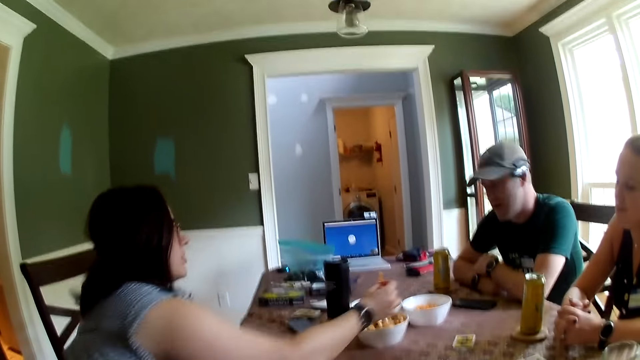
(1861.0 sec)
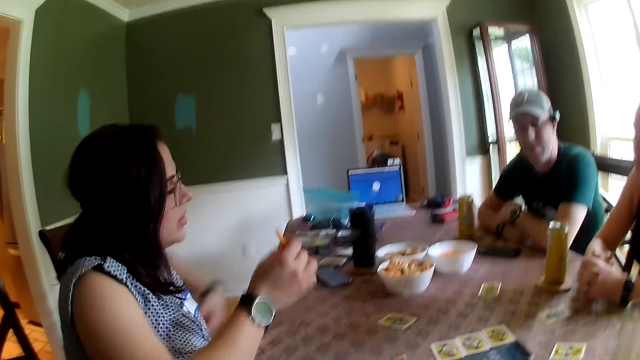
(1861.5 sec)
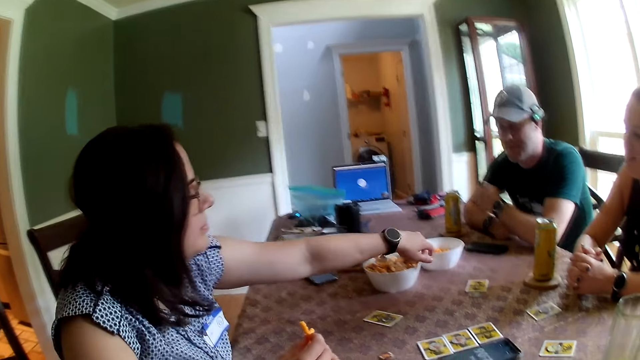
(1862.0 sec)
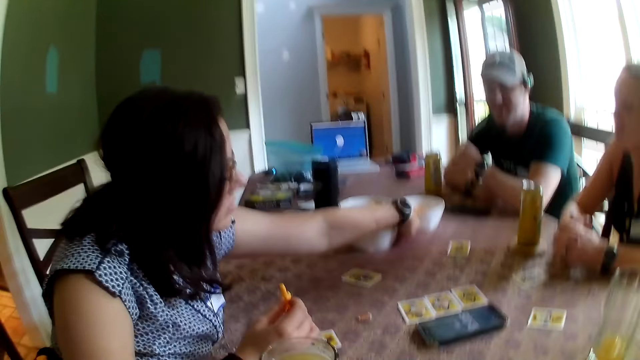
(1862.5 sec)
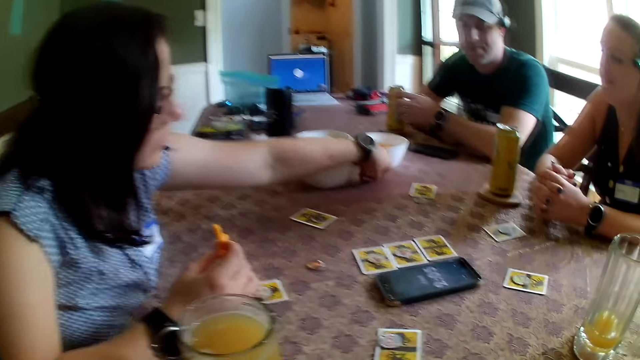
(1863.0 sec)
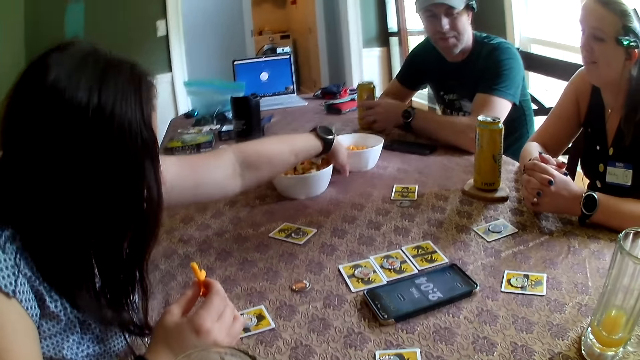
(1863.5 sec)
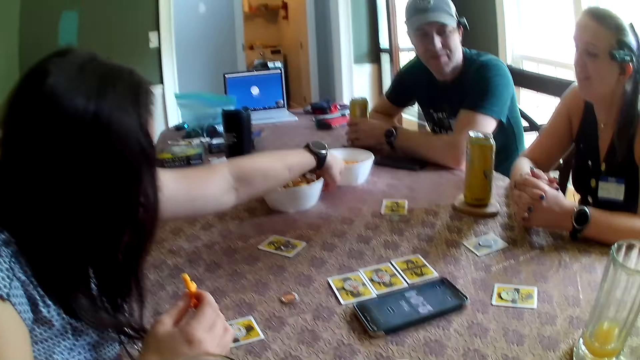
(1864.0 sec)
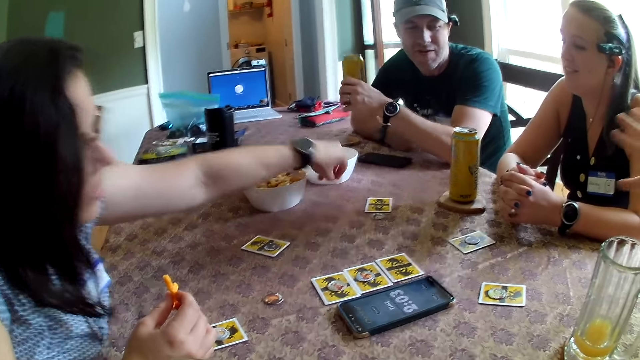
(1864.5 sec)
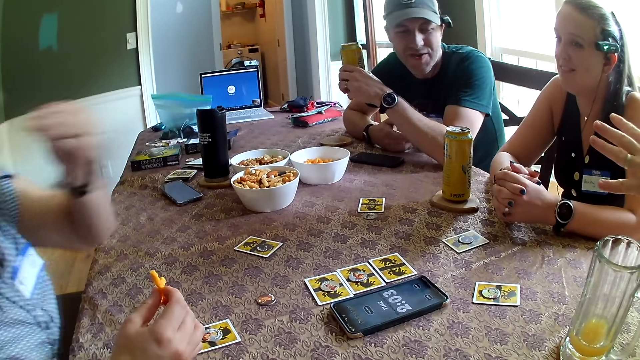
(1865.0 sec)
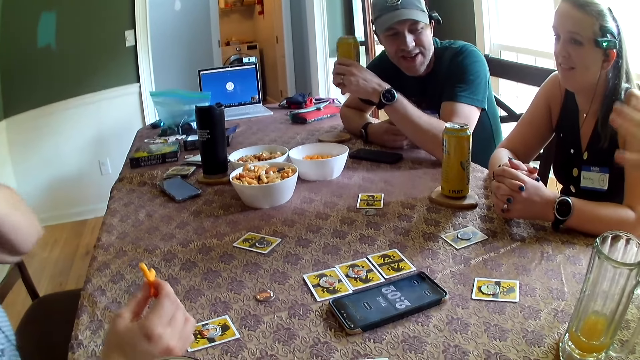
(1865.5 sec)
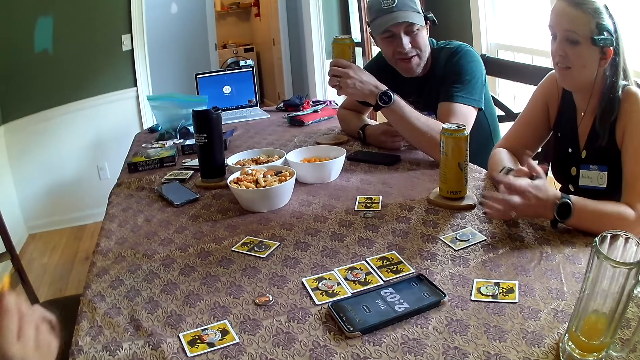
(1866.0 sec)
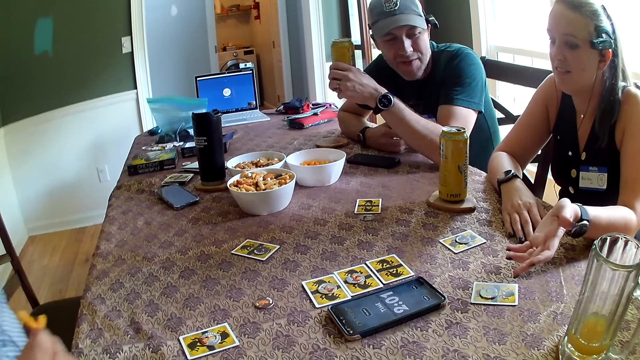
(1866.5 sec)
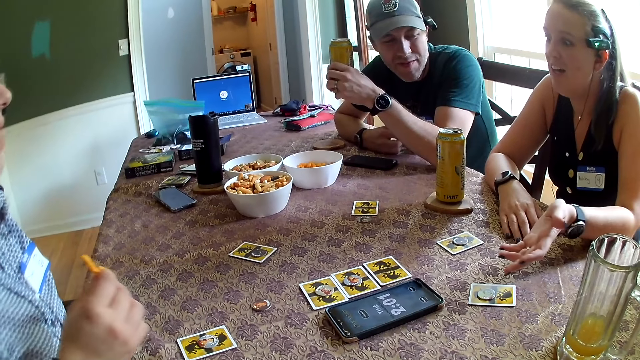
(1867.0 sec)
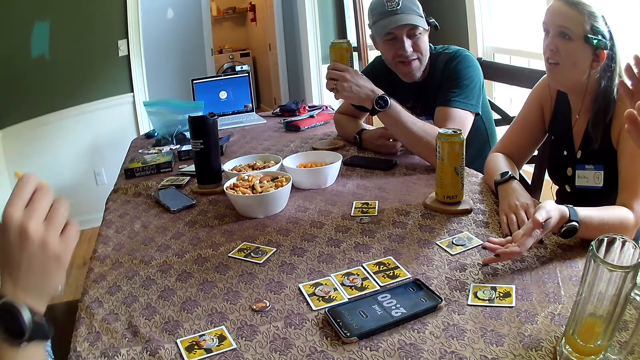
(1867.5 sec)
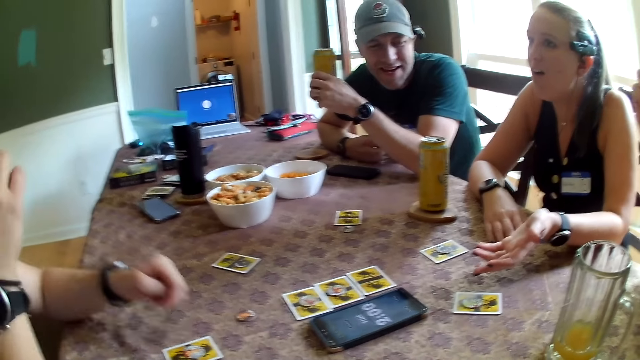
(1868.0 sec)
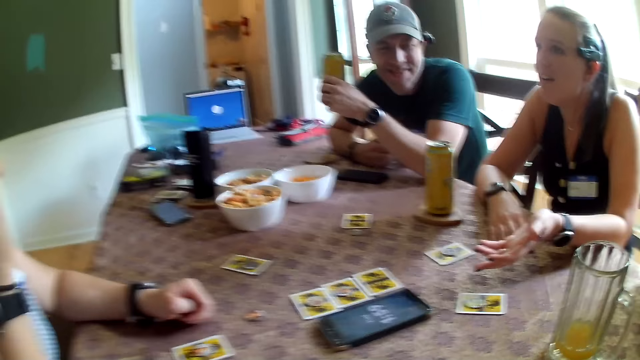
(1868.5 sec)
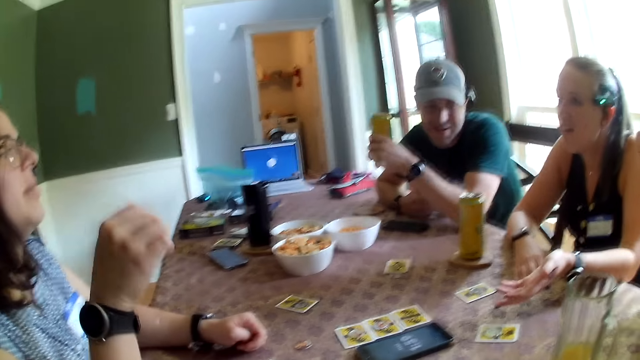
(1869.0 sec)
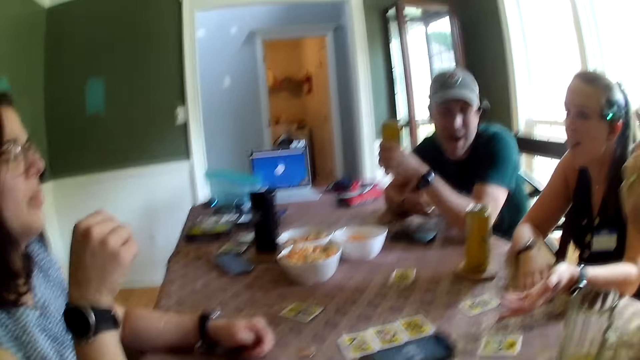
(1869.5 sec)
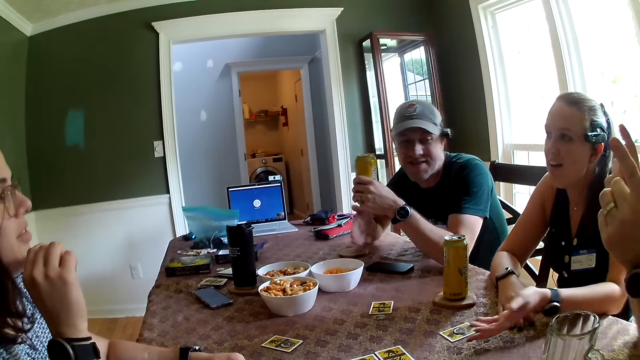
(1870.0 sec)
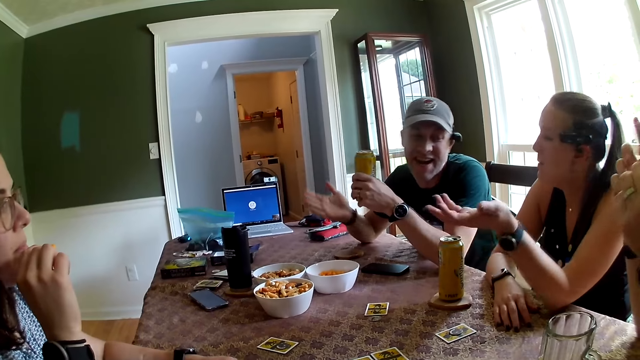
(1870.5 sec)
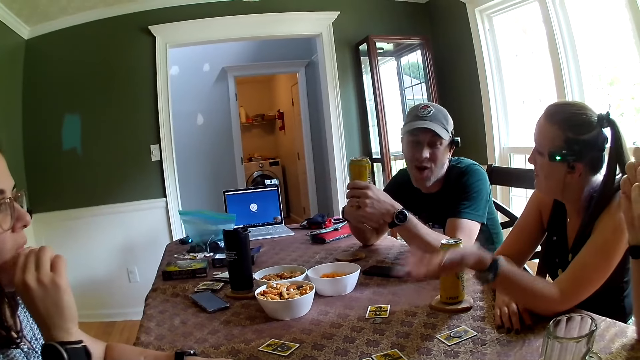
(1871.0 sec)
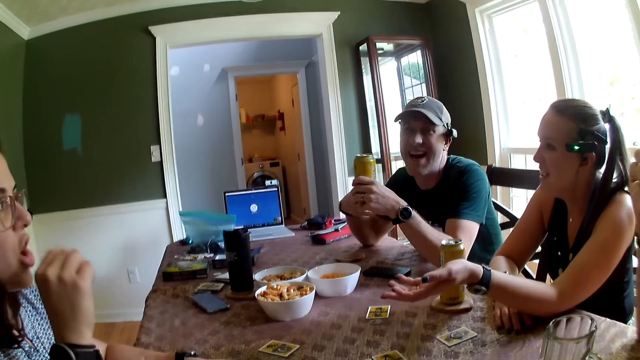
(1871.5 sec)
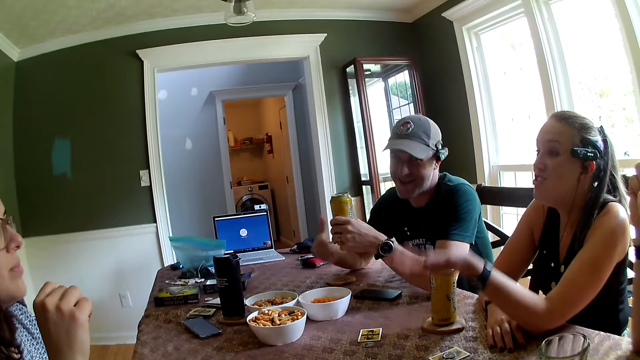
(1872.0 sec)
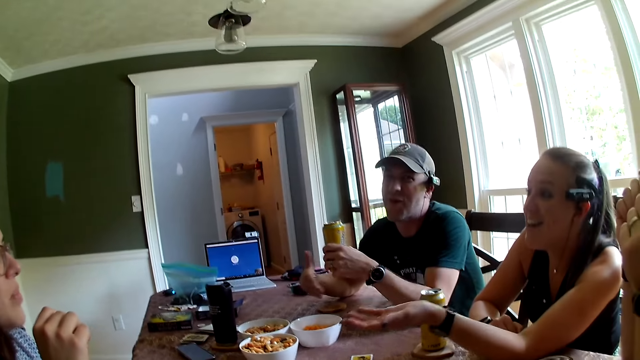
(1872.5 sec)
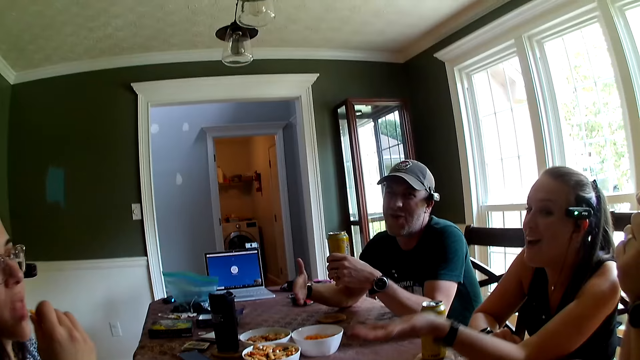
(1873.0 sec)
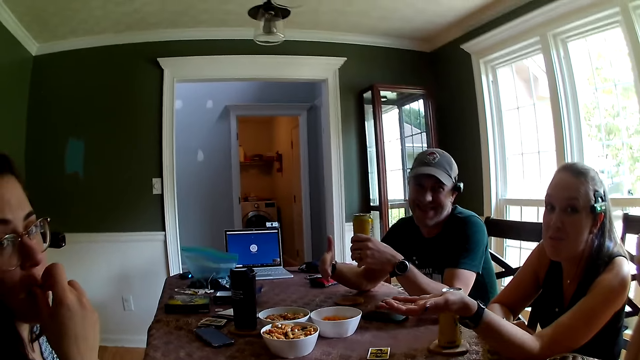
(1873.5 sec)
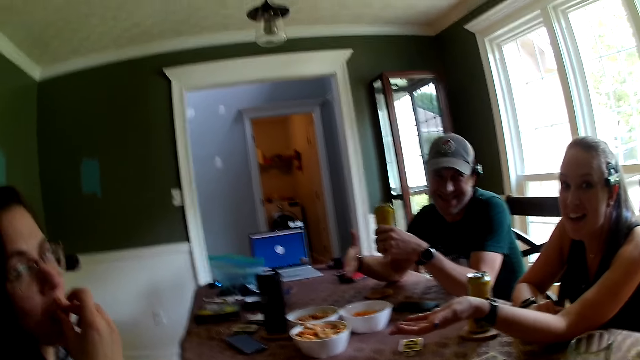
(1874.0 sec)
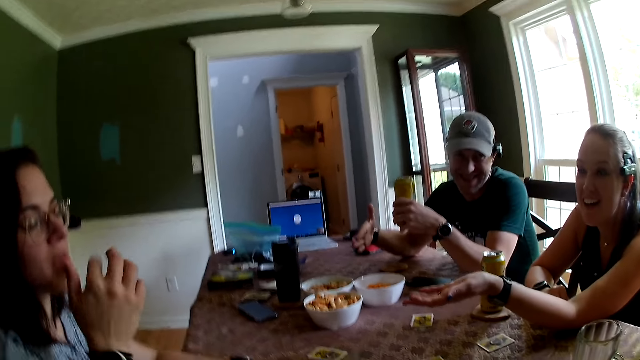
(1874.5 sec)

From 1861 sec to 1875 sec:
The woman picks fries from the table with her left hand. The man picks the can of beer or mug from the table with his left hand. The camera wearer talks with friends. The woman puts the fries in her mouth with her right hand.

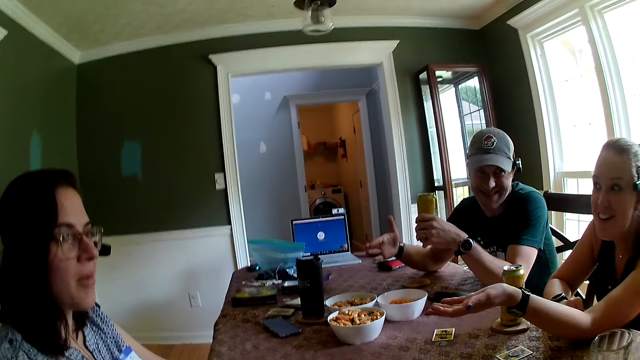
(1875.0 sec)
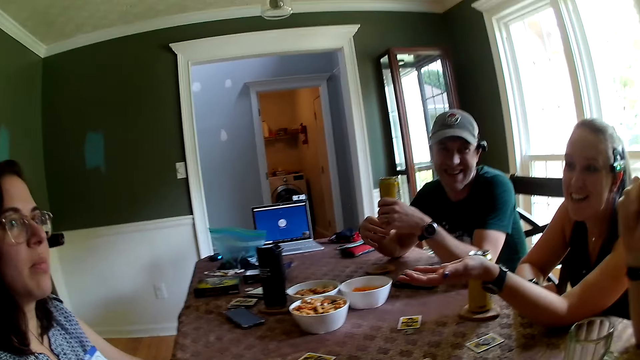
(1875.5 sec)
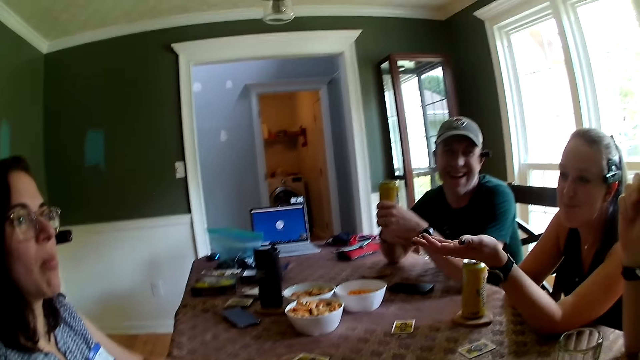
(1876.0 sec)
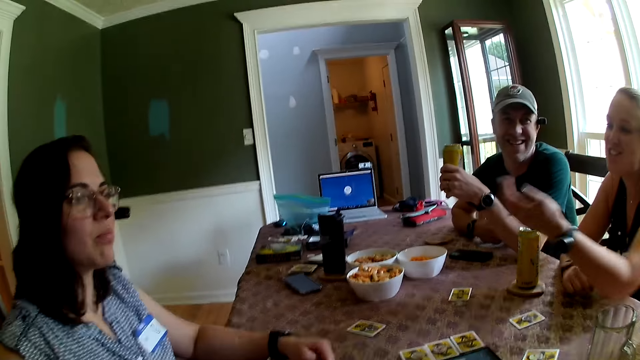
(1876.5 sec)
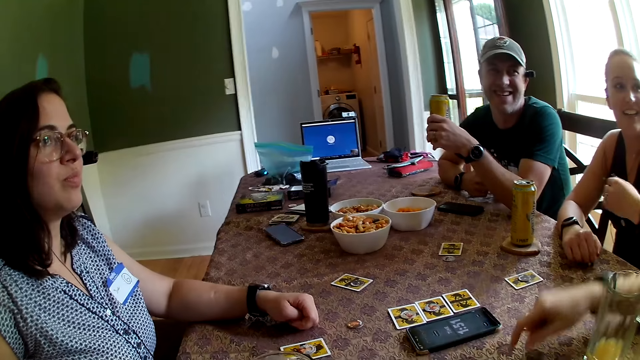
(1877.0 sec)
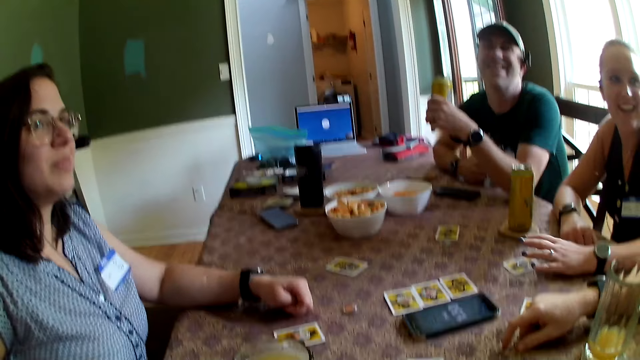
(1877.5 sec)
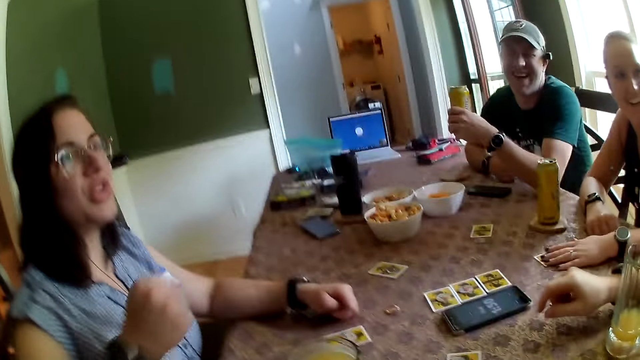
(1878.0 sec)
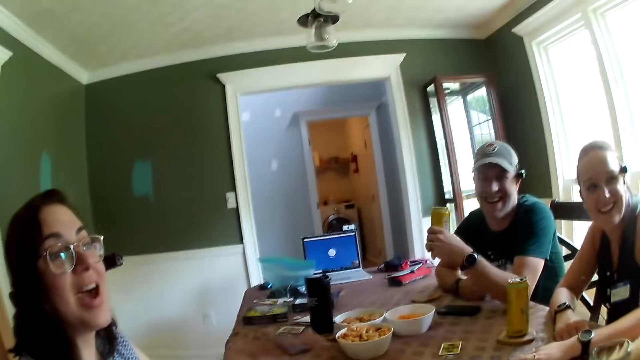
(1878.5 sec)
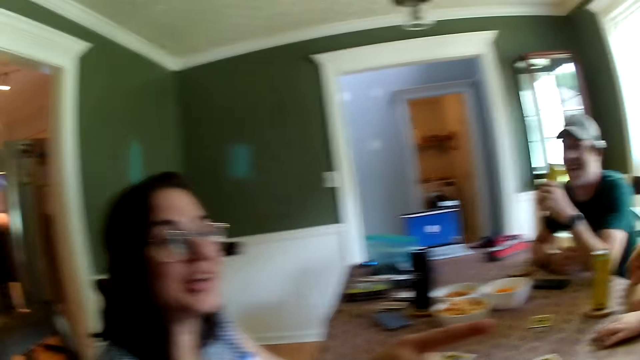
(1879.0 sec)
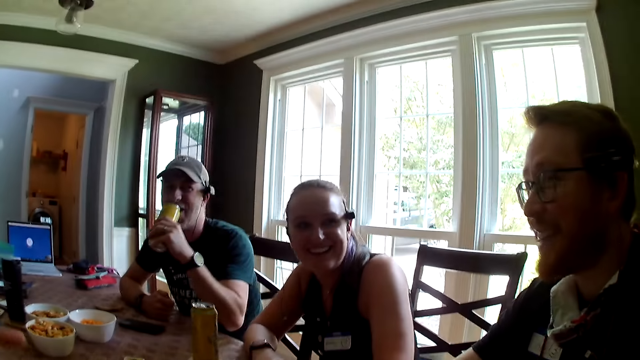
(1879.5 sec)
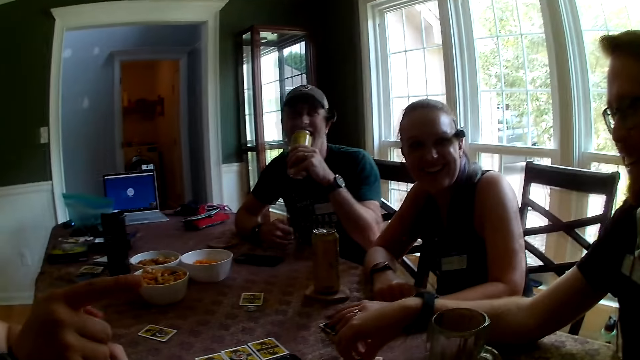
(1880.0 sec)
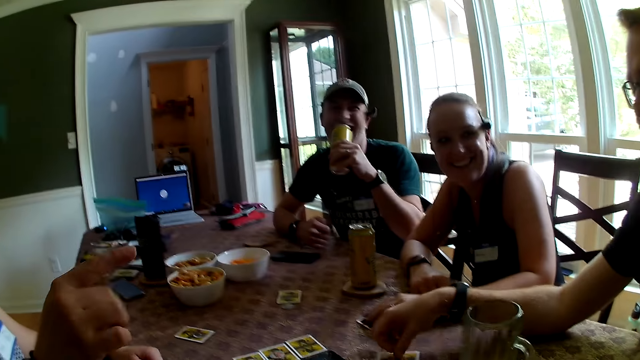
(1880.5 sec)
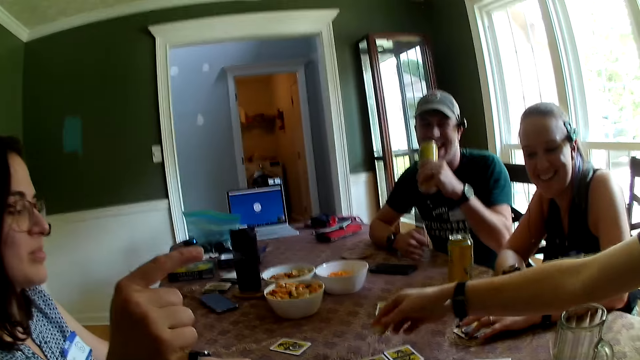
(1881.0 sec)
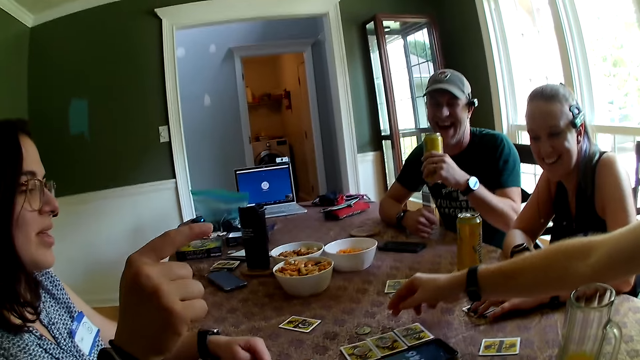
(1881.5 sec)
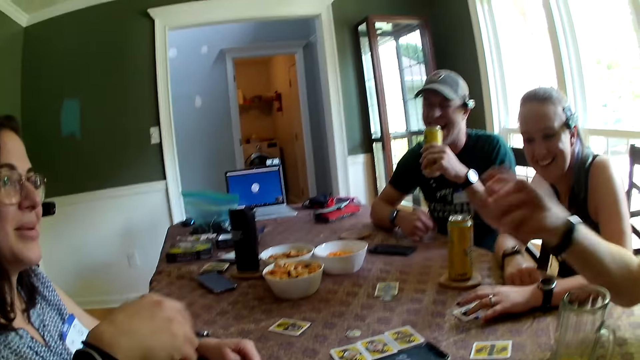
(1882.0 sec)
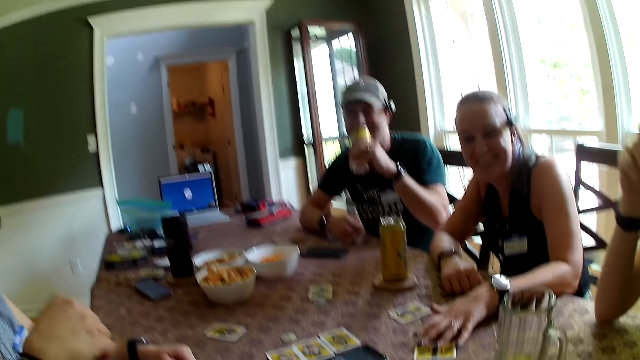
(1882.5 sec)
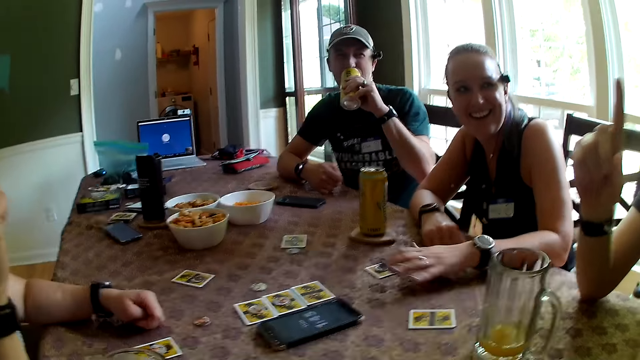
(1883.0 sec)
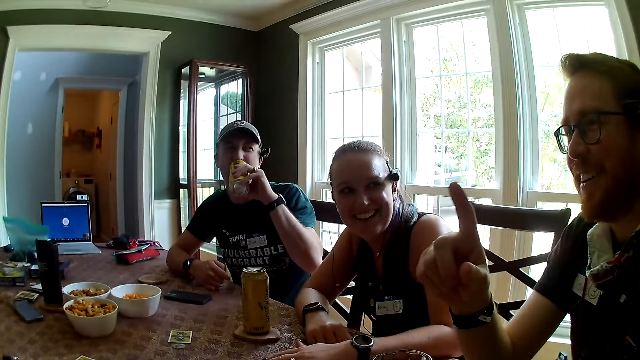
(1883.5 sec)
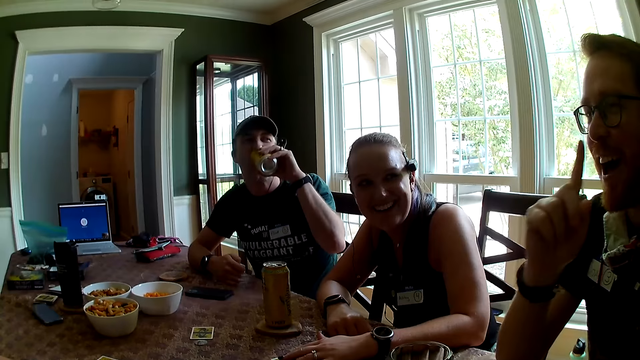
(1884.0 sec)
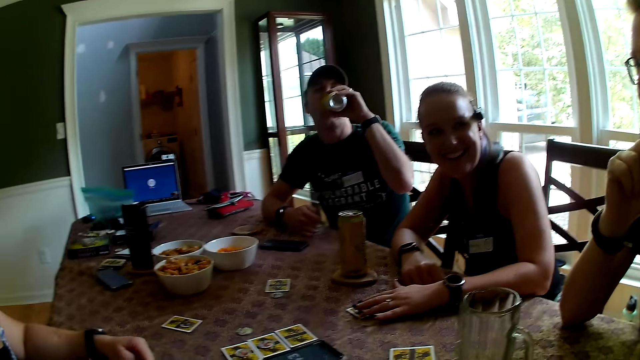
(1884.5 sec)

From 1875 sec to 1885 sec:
The man drinks from the can of beer in his left hand.
